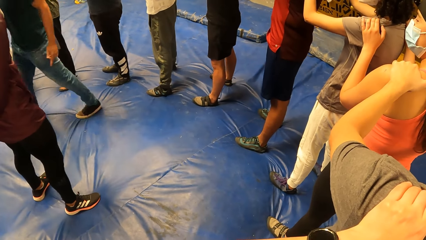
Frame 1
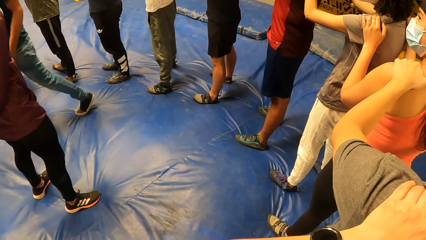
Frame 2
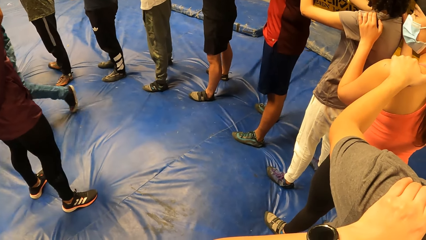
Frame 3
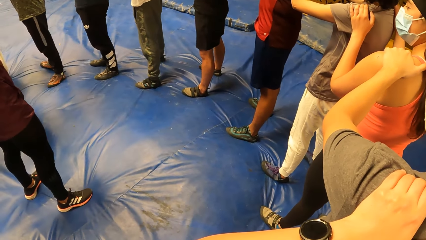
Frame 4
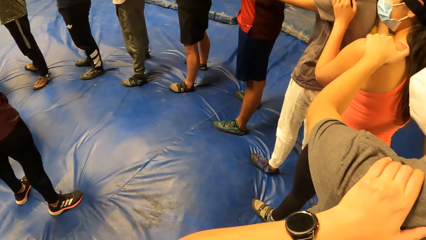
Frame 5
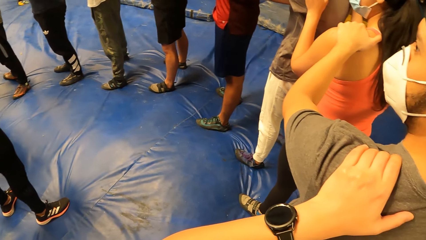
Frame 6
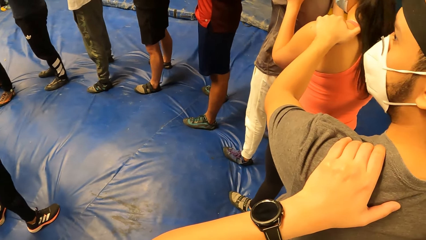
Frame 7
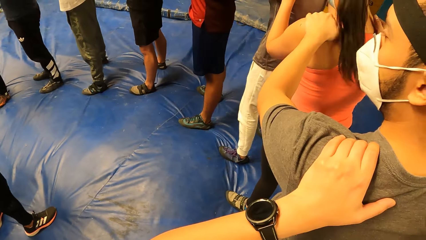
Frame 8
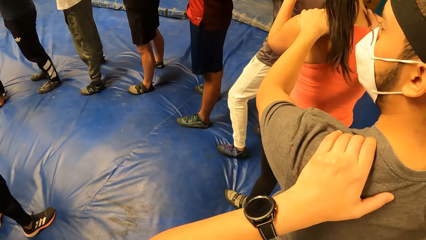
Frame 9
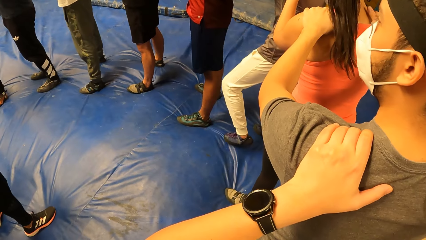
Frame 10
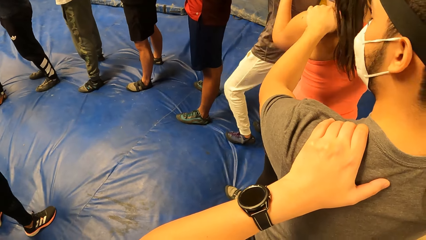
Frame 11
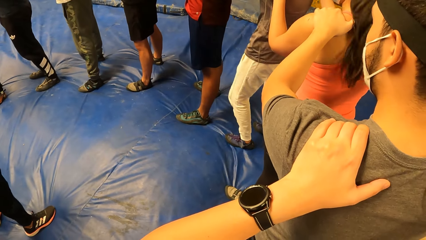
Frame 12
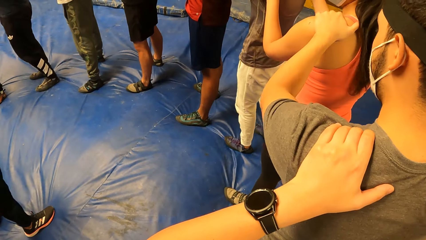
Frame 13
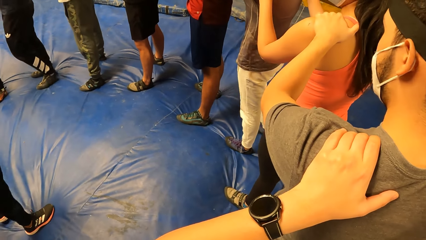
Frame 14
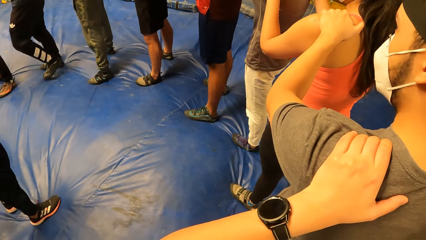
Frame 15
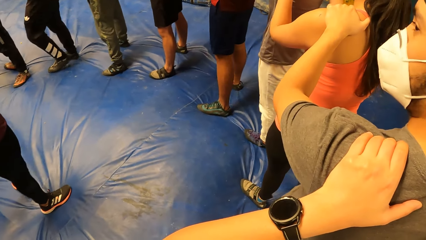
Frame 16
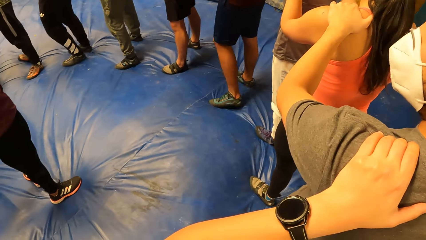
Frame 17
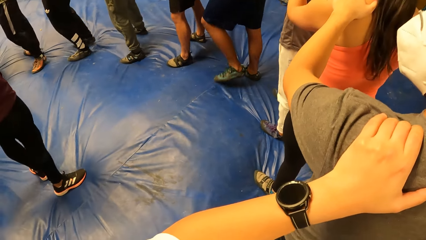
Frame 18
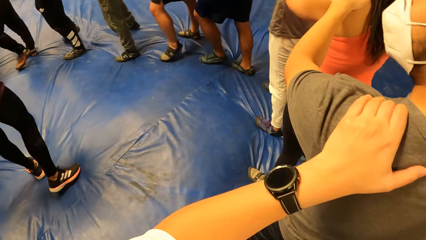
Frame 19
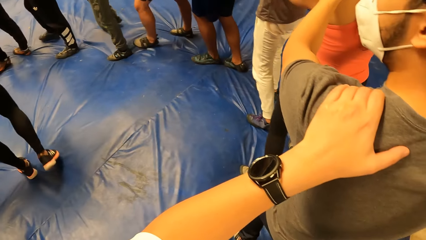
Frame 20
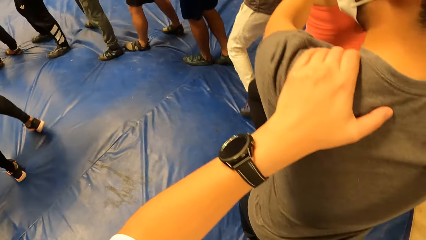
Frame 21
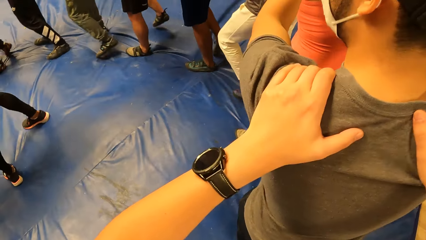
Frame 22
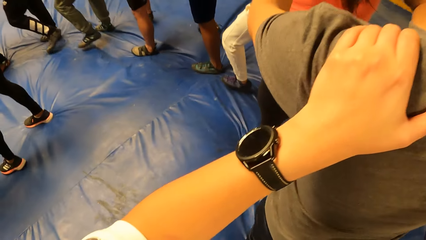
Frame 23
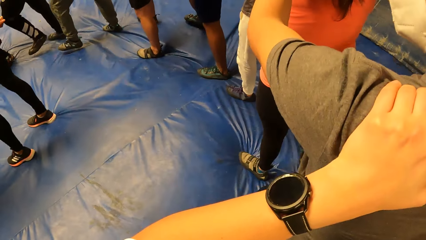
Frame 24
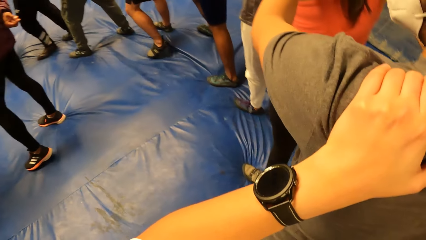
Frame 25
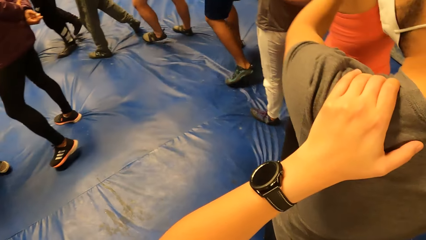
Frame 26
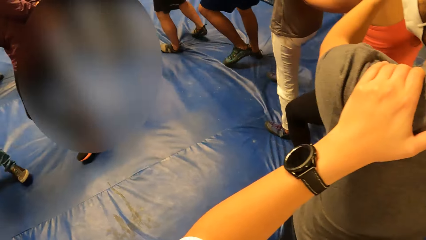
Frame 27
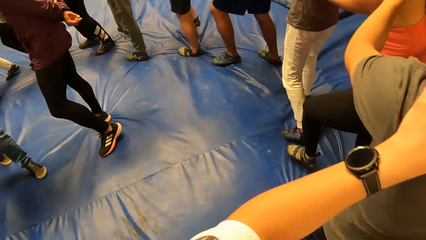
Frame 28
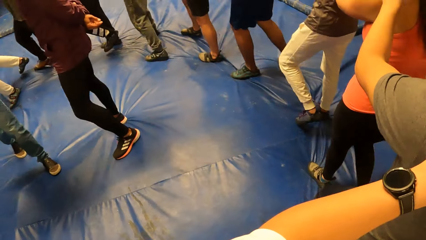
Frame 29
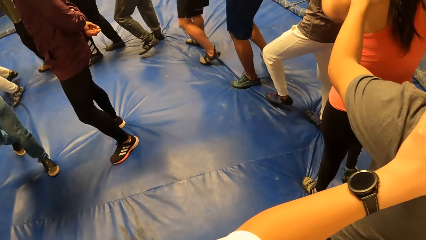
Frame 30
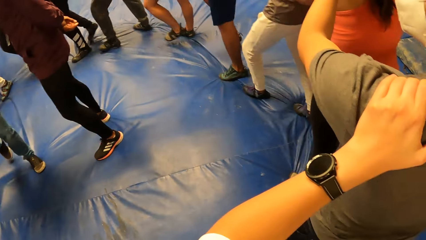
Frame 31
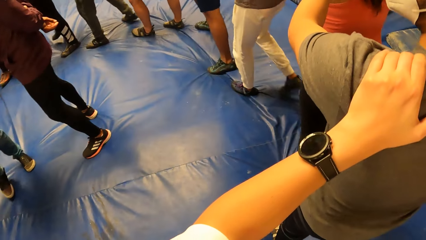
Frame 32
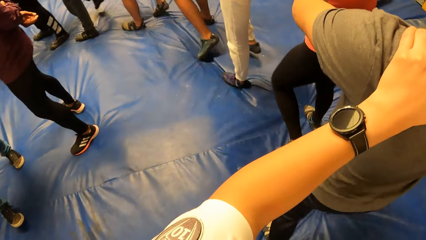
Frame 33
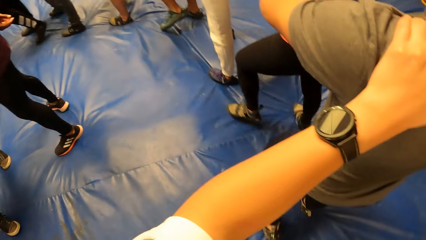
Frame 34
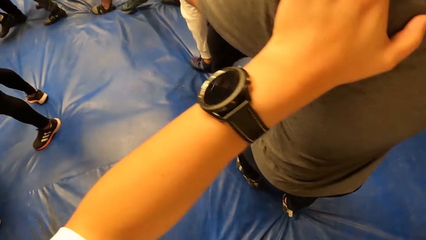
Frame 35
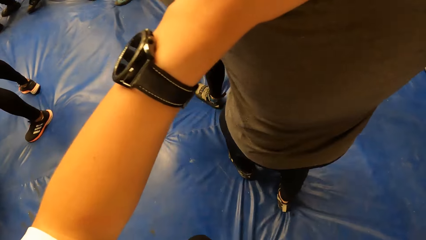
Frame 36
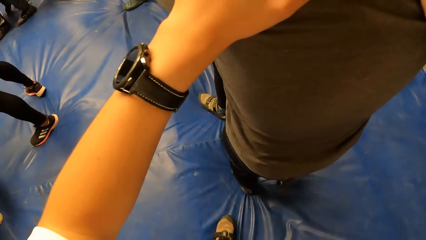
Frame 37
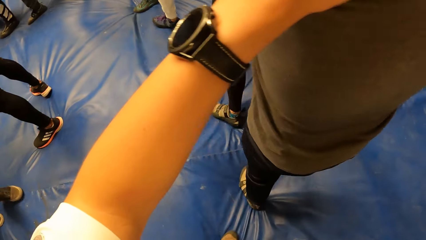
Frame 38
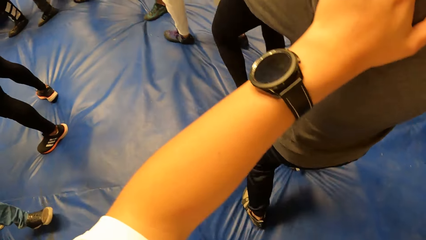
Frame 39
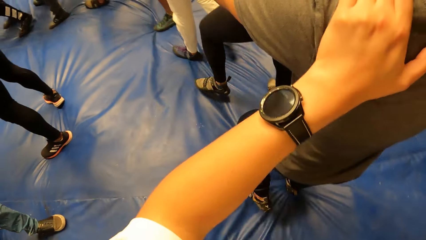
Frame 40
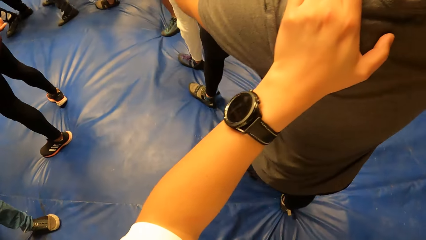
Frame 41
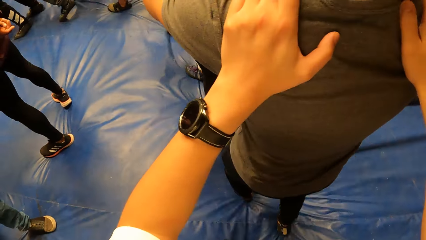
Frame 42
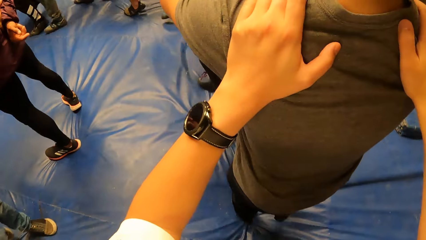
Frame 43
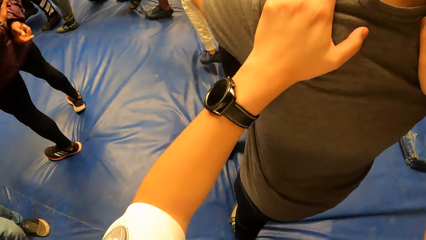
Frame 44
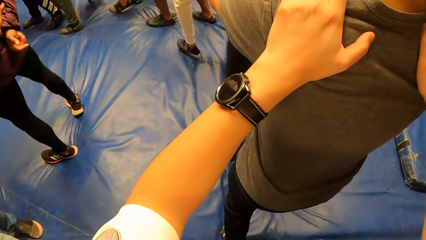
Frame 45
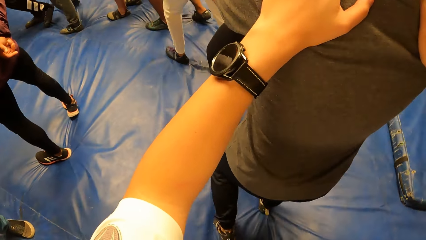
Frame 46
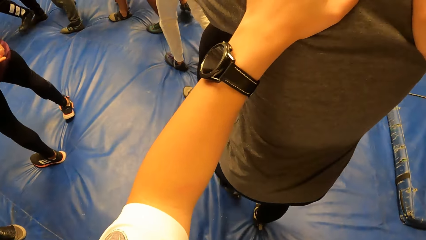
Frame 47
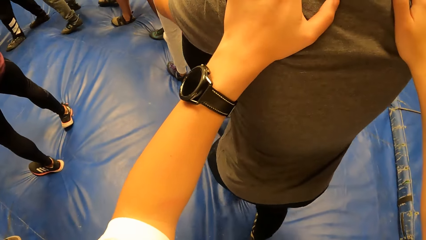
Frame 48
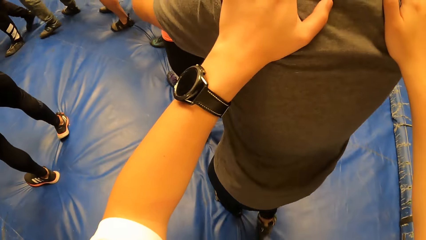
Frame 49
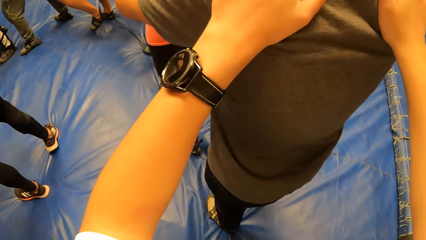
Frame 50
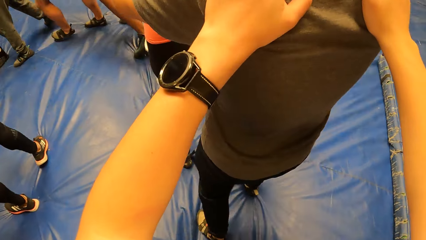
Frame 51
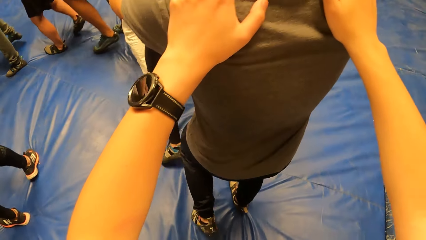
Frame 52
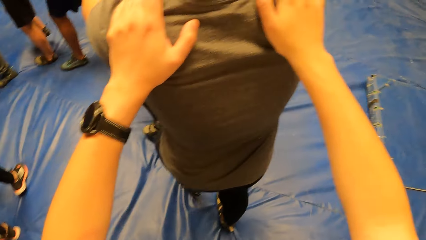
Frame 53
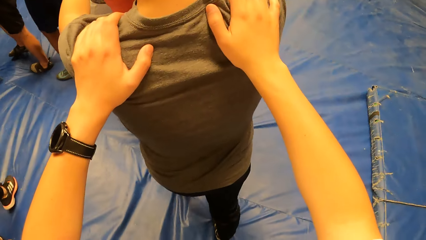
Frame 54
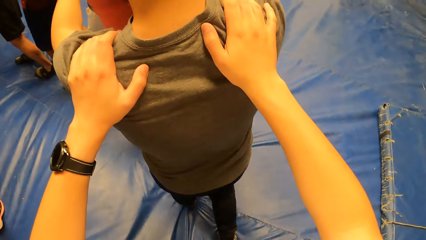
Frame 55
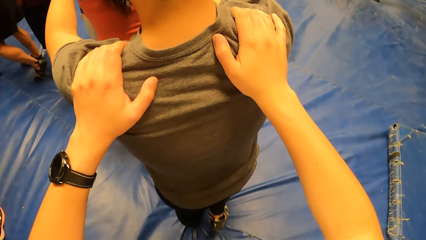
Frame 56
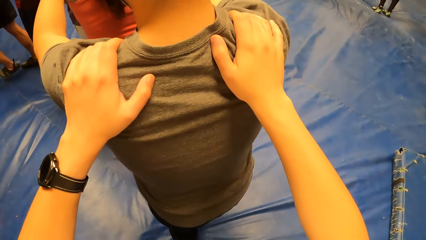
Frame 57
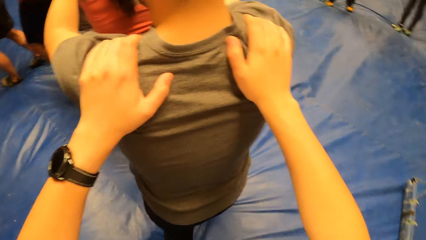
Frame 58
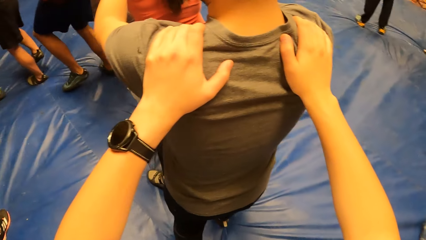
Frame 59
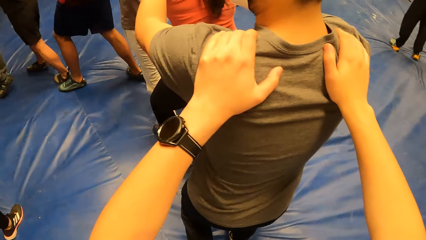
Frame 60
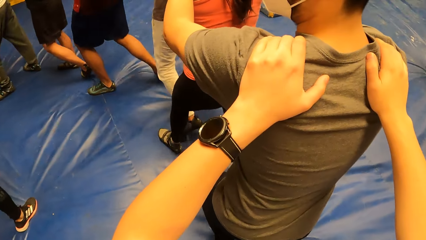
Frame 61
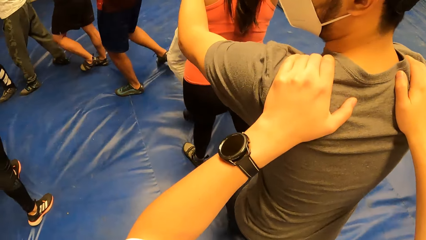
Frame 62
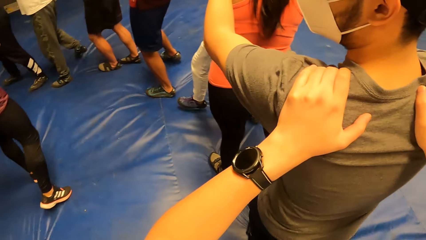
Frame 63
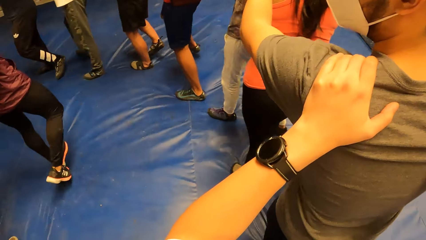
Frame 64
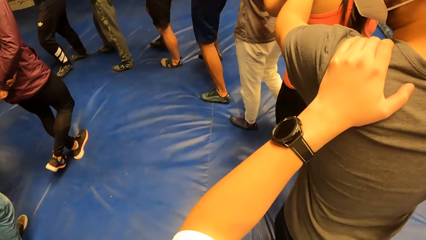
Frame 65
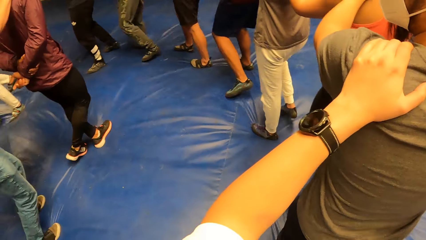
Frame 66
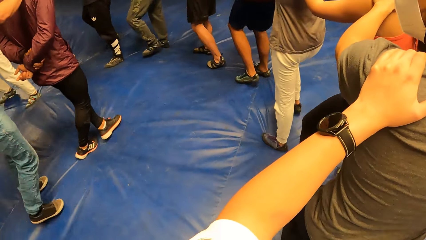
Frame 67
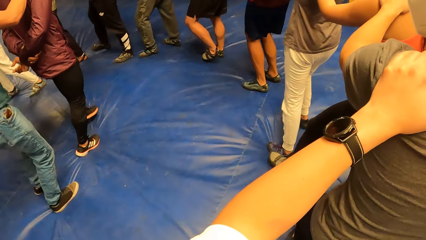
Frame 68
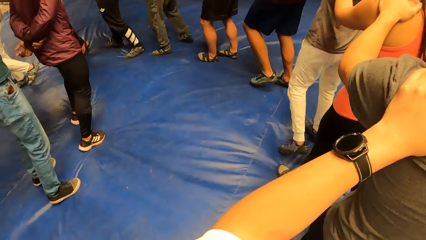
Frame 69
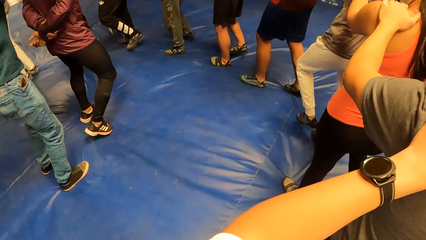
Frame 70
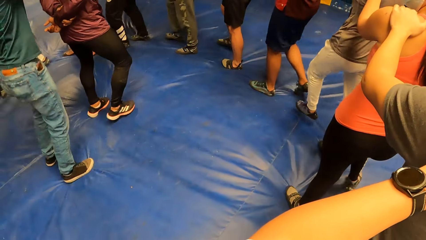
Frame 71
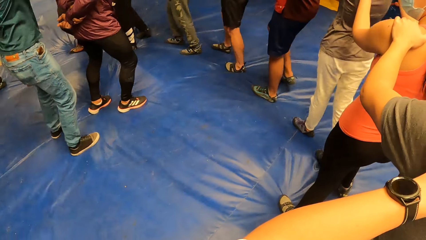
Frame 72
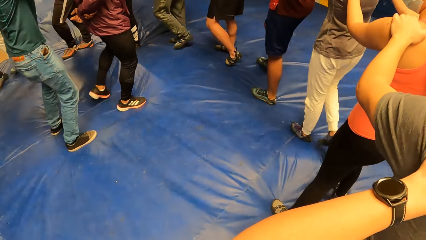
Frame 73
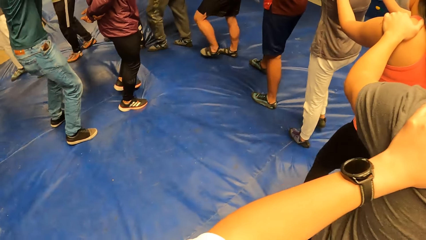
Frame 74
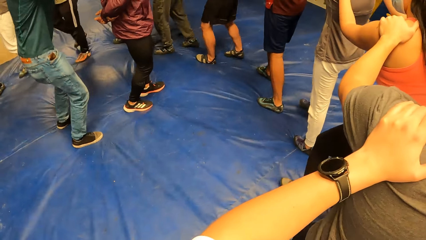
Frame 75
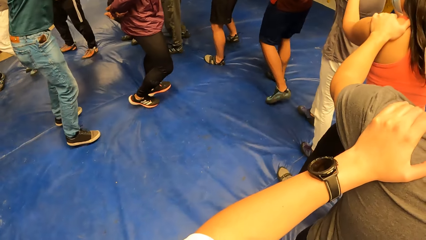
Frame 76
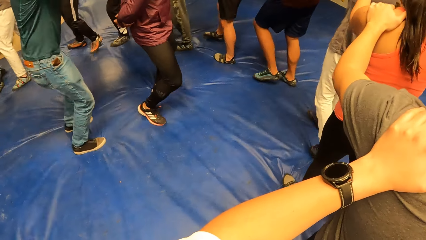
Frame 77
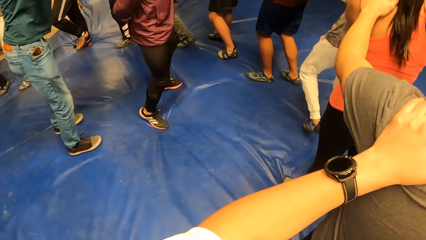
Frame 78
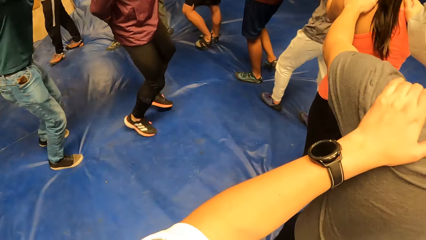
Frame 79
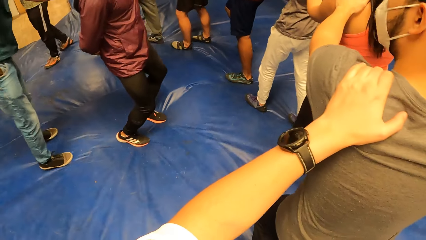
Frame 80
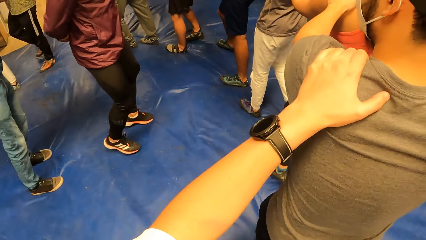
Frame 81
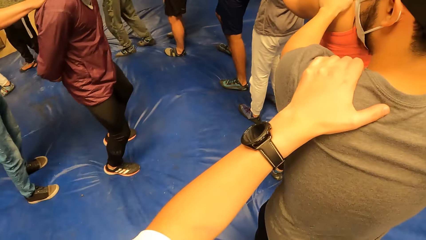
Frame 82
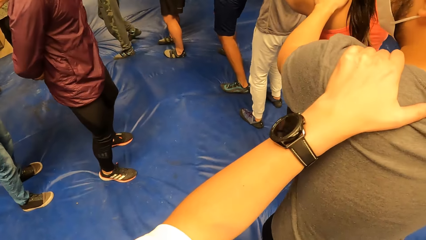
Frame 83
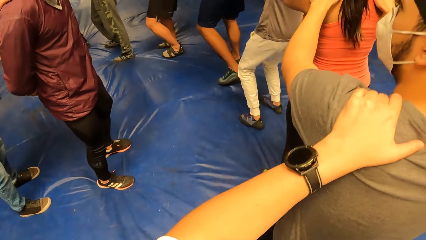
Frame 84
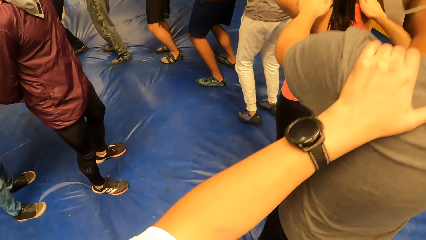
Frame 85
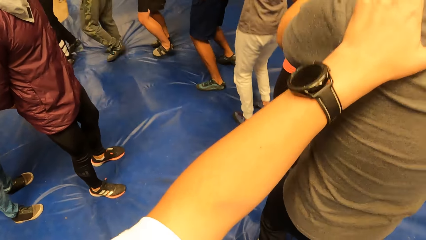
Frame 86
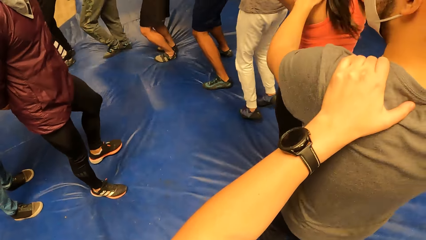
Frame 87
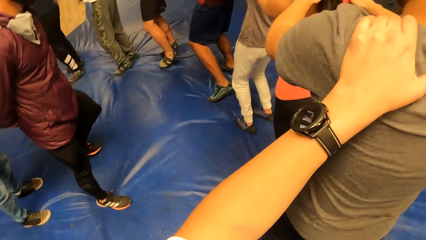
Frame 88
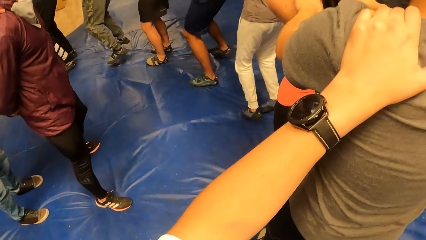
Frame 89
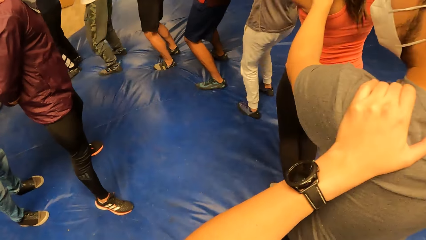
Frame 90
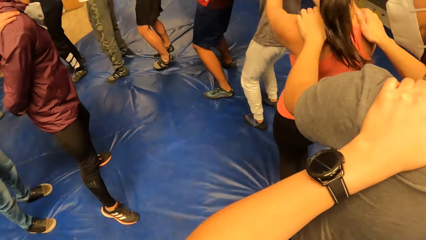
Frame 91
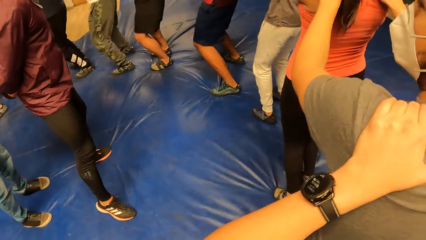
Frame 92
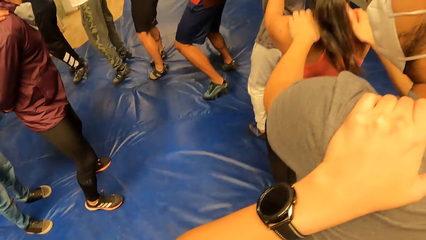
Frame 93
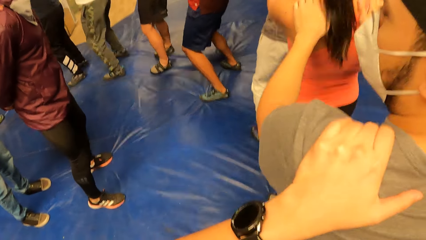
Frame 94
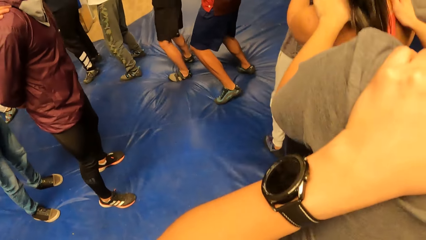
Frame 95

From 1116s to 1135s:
The camera wearer walks round with the circle of people. A man jogs round with the circle of people. Another man jumps inside the circle of people. A third man jumps inside the circle of people. The first man jumps round with the circle of people. The camera wearer jumps round with the circle of people.
